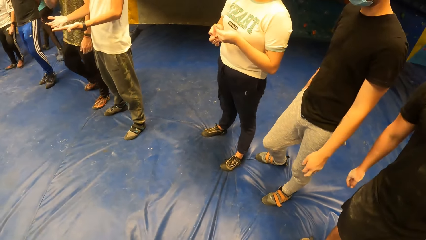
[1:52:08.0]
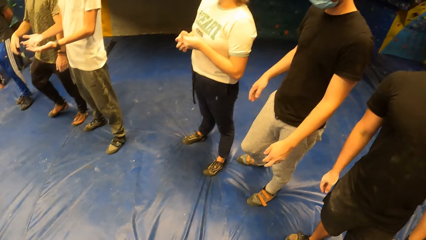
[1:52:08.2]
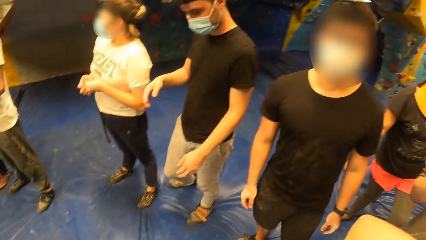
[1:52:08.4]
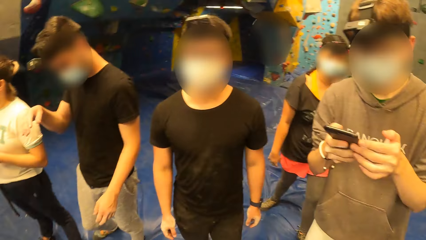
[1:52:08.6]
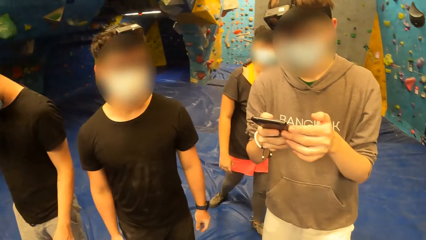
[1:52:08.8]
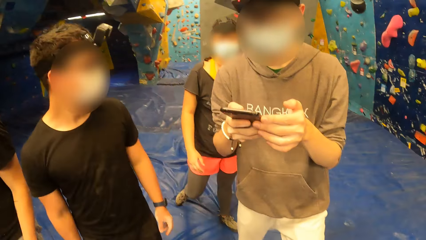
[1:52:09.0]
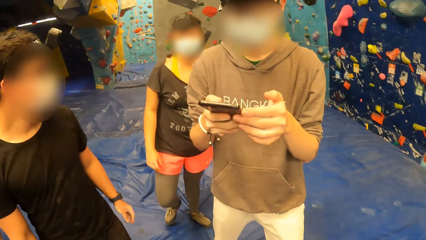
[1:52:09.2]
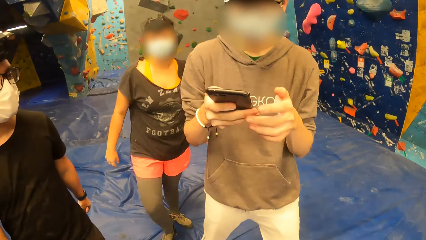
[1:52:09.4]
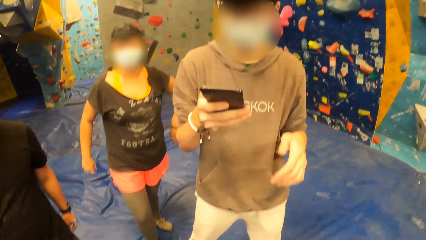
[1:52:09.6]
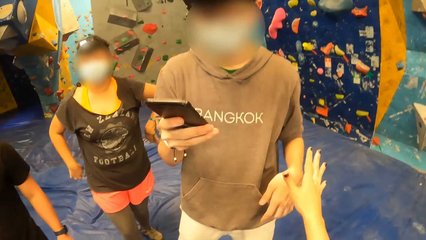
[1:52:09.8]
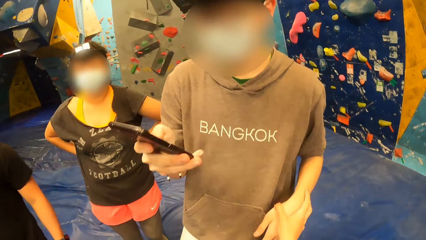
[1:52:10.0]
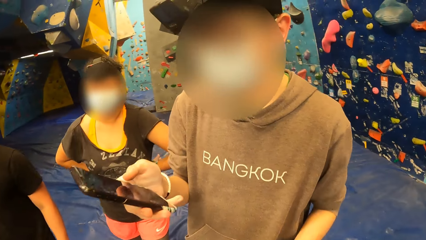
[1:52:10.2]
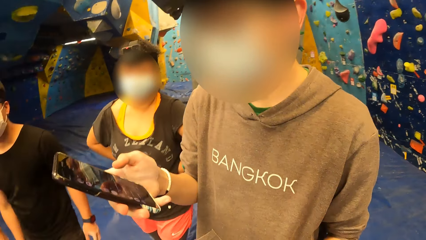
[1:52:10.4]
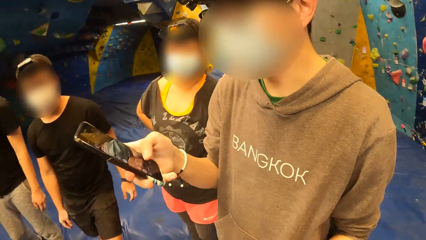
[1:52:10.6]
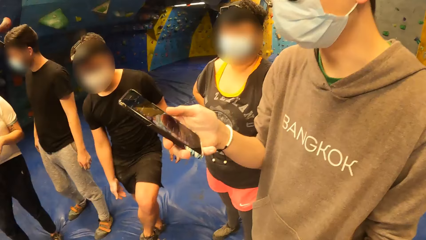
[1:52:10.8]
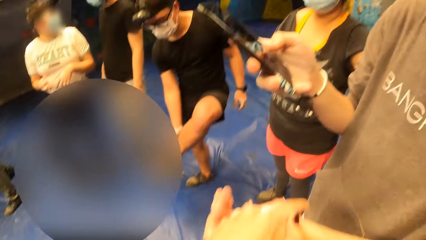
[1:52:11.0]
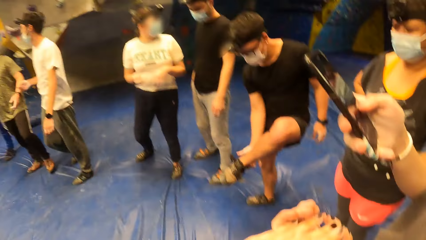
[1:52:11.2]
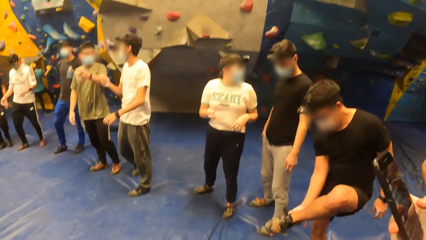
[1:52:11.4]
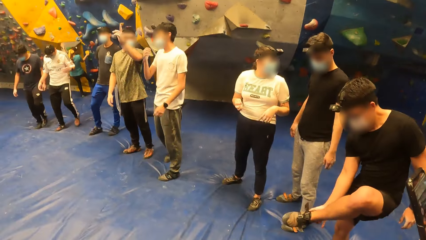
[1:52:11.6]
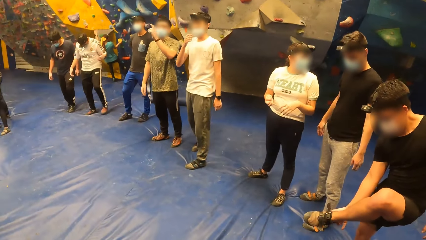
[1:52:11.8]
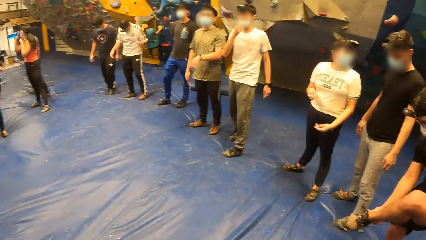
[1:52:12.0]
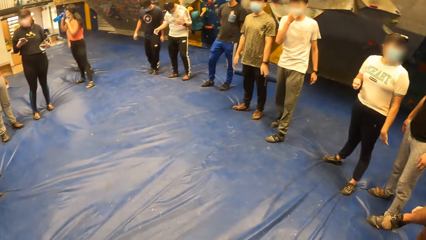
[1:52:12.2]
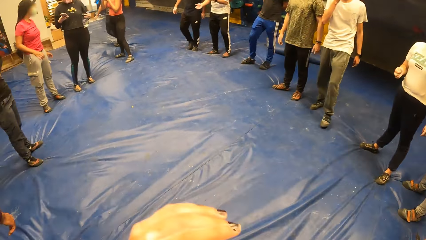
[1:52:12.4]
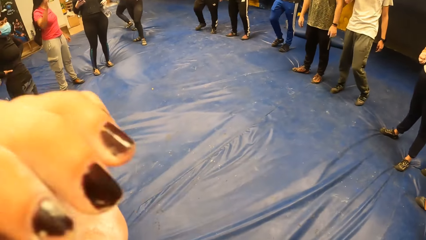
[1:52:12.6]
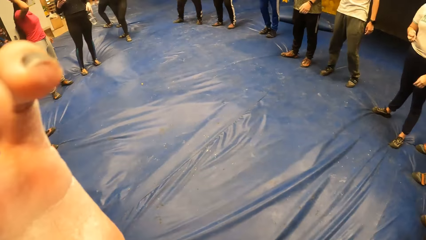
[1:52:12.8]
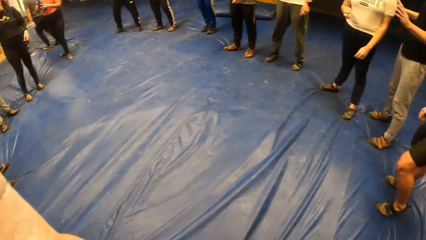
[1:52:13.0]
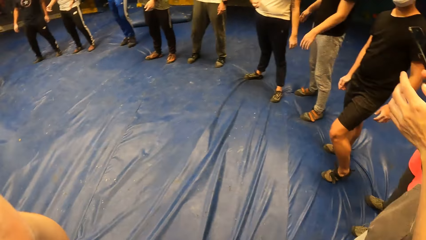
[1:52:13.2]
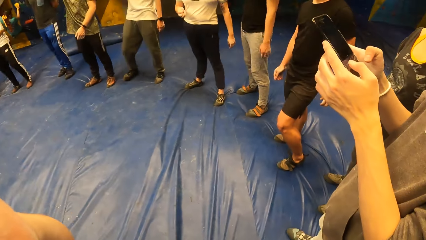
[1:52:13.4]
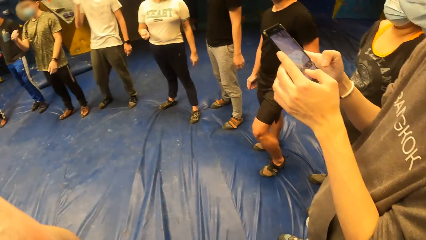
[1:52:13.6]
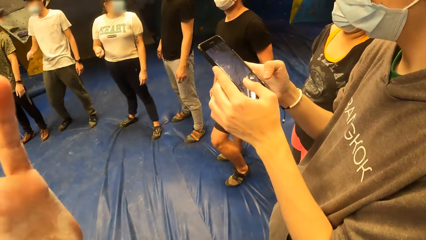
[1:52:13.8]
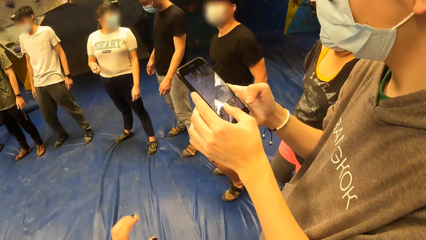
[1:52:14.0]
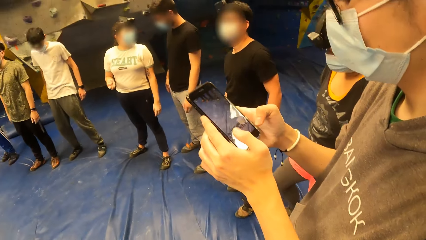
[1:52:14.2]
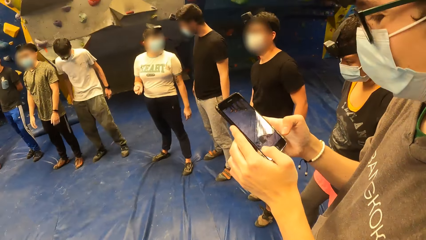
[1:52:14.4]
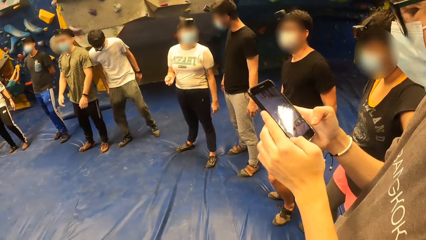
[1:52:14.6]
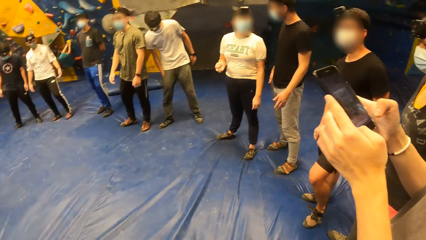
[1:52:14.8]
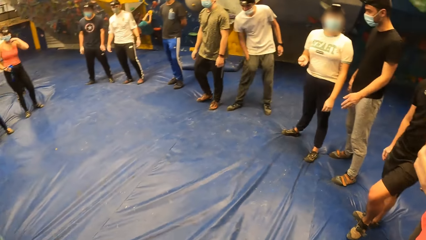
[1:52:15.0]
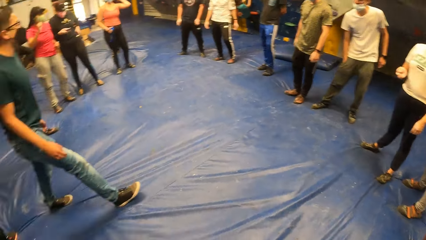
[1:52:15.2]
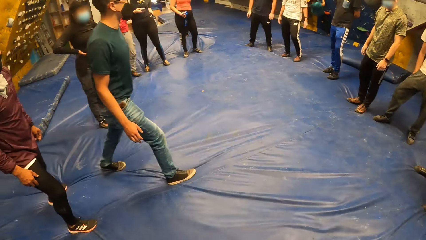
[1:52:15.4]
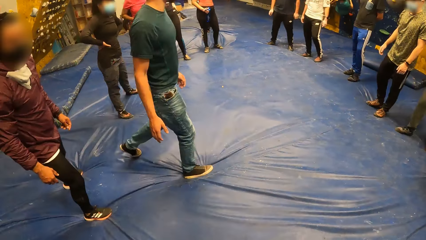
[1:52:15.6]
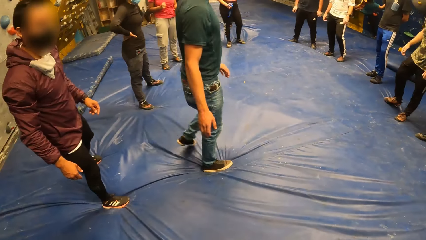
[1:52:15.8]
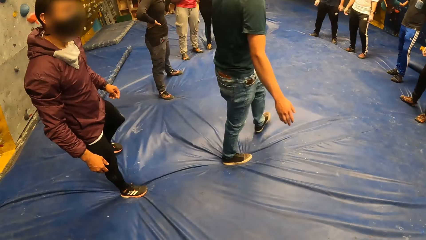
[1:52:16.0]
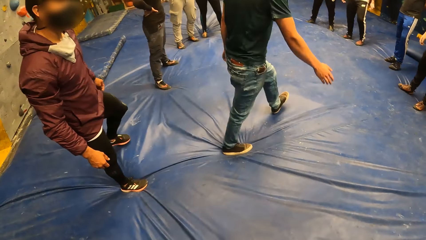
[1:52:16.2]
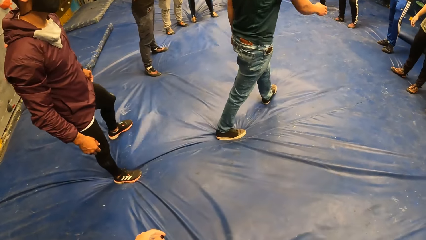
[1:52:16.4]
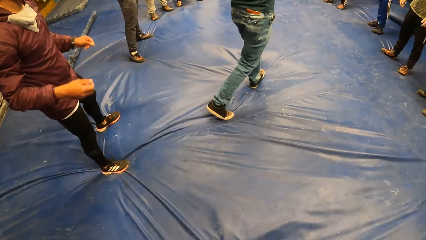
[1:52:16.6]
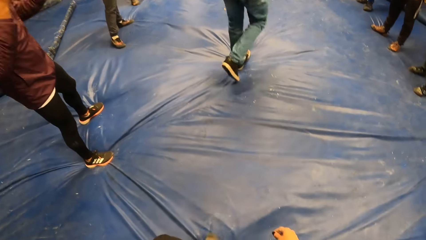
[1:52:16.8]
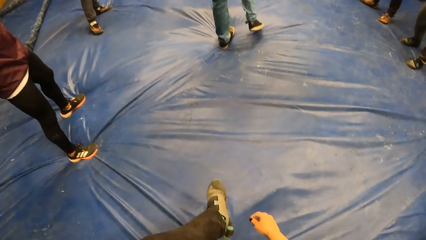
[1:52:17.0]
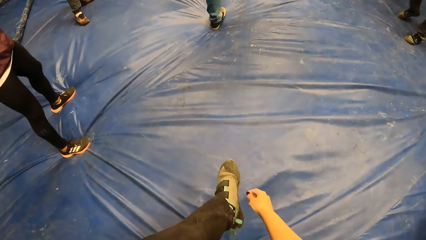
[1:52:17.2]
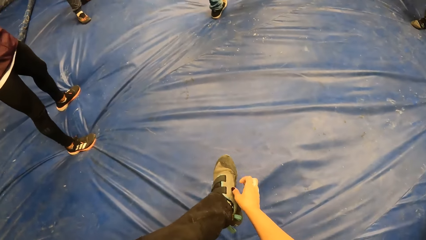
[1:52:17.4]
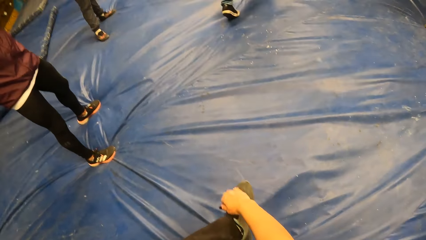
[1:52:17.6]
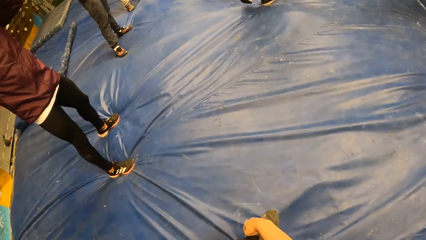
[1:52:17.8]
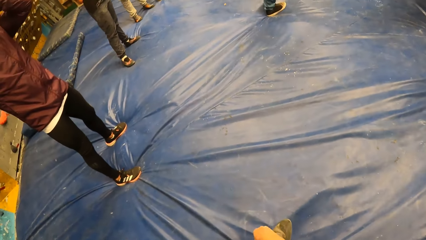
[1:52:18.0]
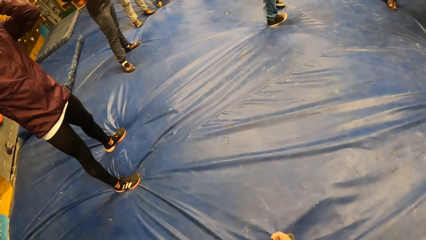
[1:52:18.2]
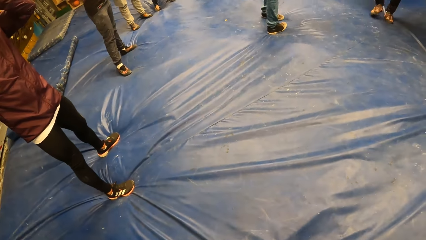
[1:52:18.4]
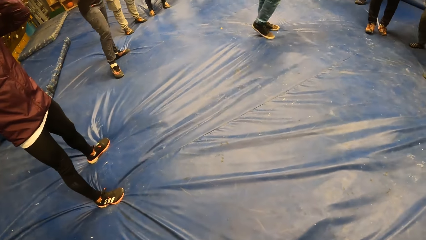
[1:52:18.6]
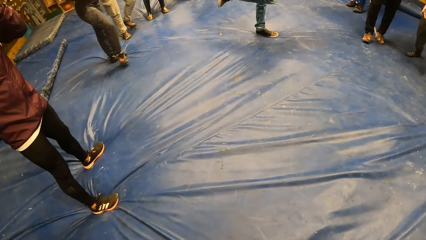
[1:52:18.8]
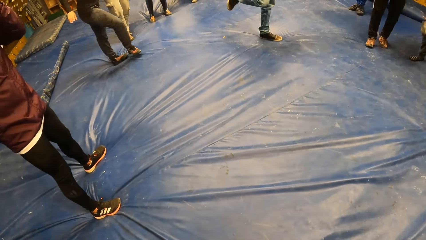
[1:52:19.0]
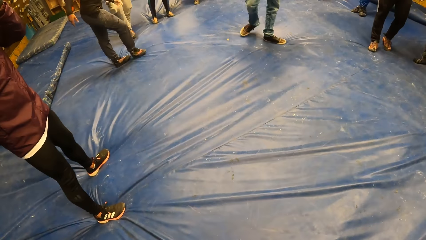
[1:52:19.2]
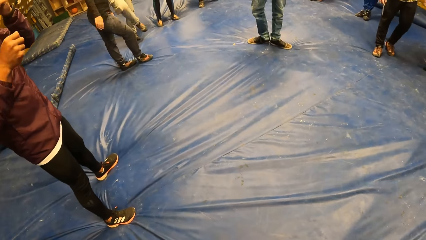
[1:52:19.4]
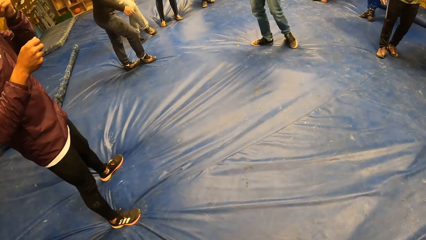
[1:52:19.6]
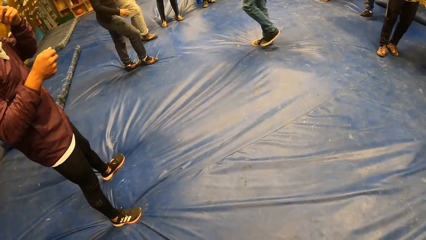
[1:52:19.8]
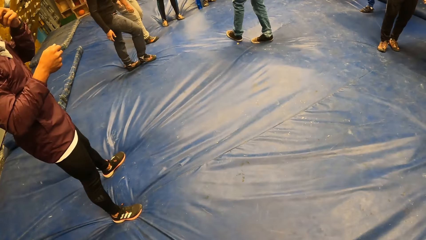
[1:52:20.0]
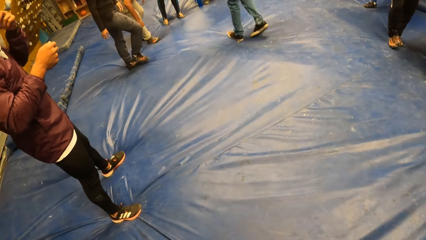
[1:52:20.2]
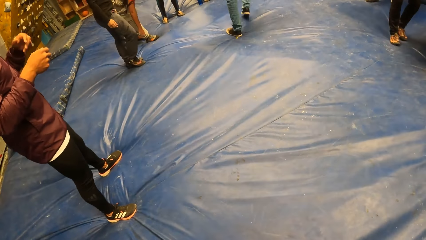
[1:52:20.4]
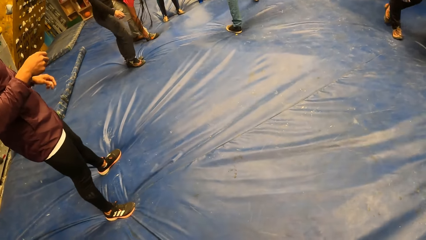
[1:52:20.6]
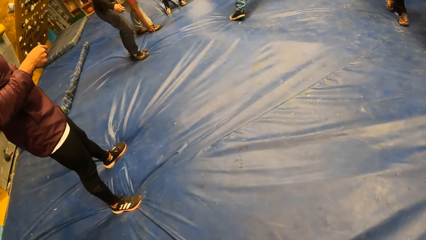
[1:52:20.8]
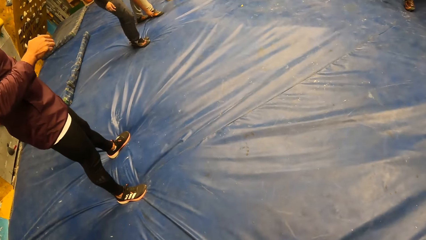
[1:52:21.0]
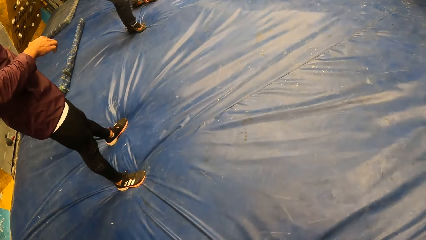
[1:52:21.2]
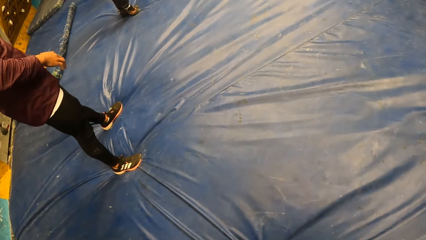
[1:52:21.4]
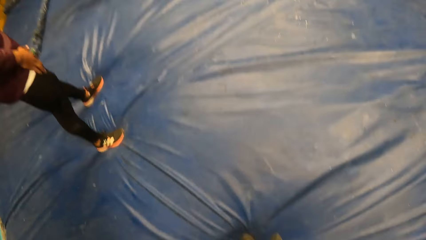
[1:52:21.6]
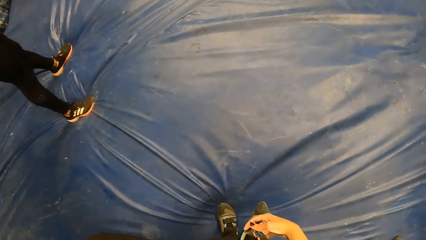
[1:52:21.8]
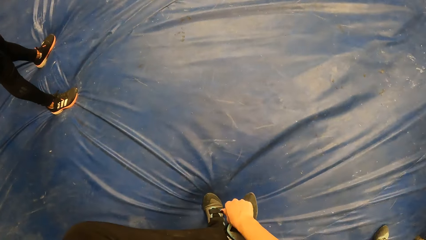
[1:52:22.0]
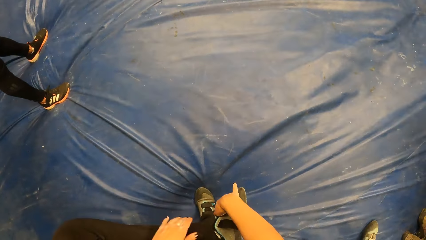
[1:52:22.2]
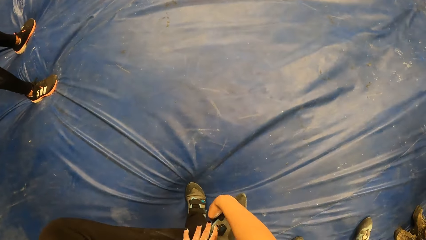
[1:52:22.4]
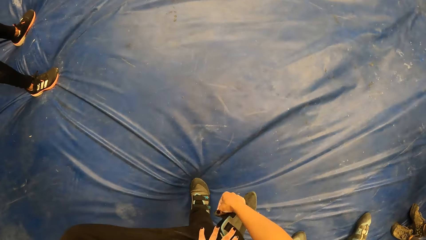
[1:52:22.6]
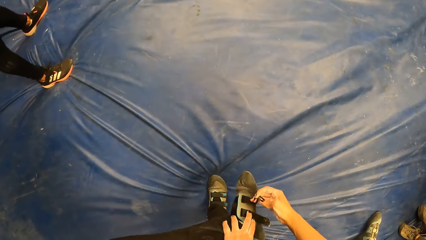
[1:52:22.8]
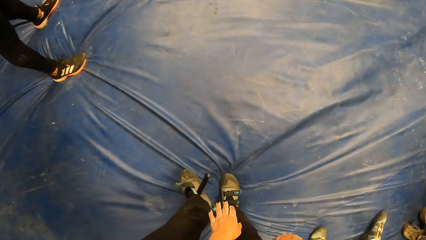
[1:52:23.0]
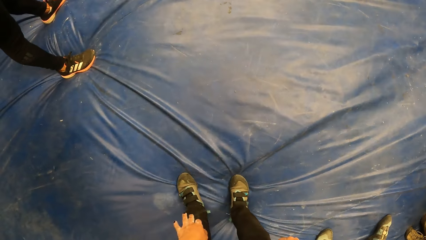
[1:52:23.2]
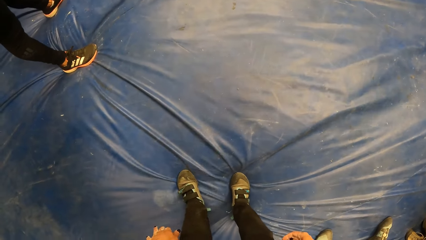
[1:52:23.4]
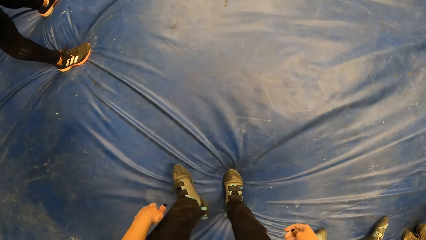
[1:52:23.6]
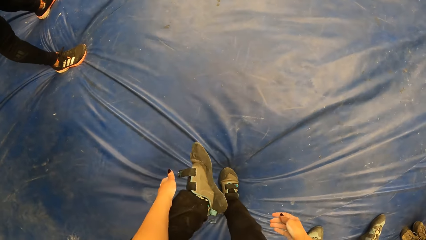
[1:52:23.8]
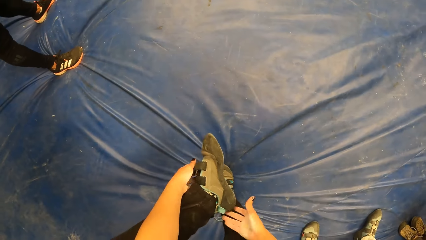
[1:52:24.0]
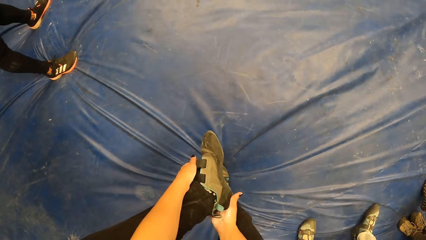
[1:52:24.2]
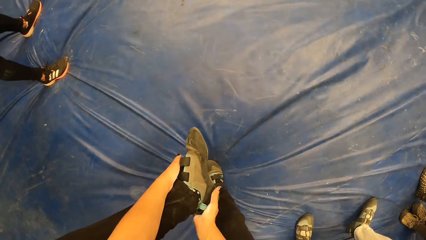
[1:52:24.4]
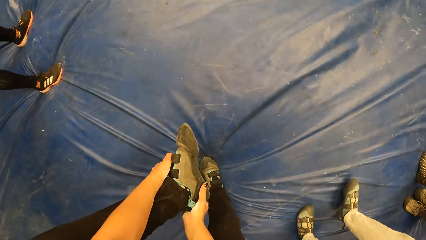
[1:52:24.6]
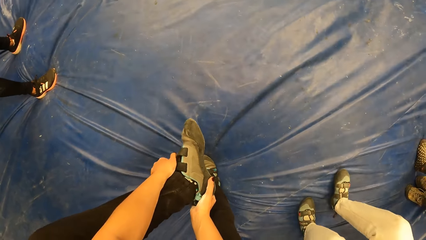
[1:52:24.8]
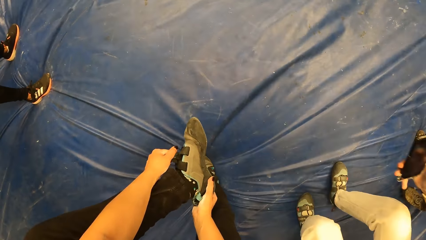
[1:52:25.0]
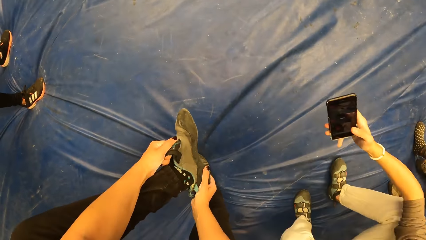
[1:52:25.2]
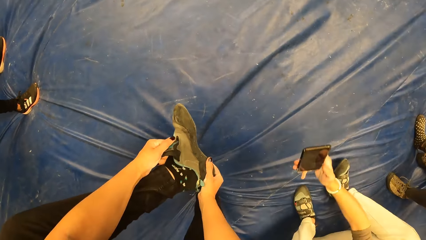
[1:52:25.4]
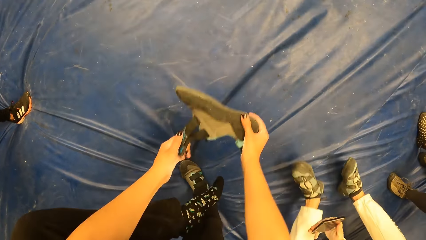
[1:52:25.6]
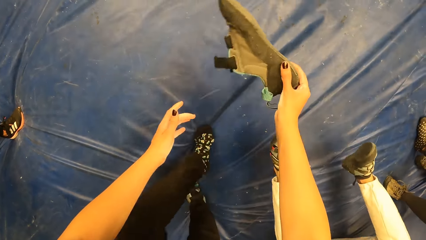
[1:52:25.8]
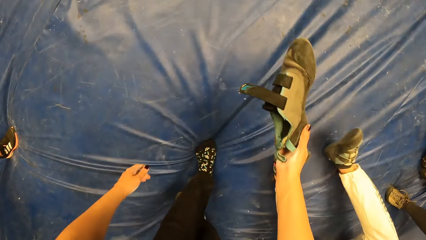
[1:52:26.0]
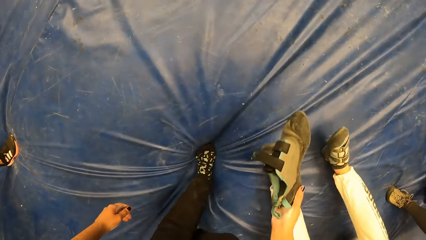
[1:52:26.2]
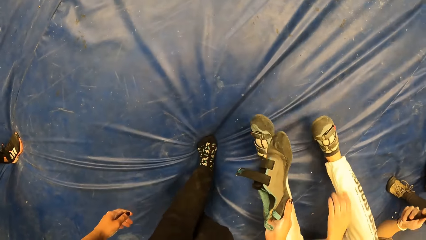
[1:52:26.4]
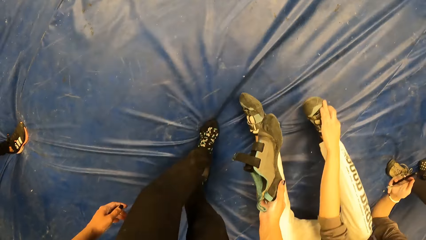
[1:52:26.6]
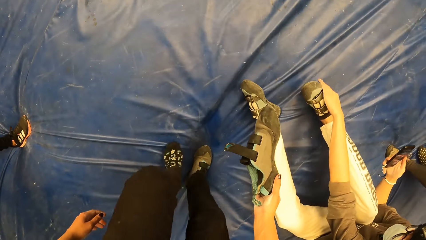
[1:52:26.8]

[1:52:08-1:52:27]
A man operates the phone with both hands. The camera wearer holds the man's left hand with her right hand. She converses with a man. Another man adjusts his left foot shoe with his right hand. The camera wearer looks around the boulder gym. She adjusts her nose mask with her left hand. The first man operates the phone with both hands. The camera wearer touches her left foot shoe with her right hand. She inspects her shoe. She stares down. She unstraps her left foot shoe with her right hand. She places her left hand on her left leg. She inspects her shoe. She removes her left shoe with both hands. The first man sits. The camera wearer holds the left shoe in her right hand.
